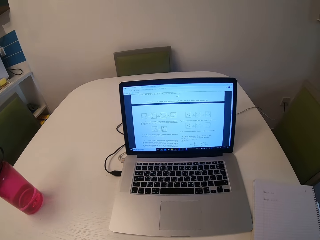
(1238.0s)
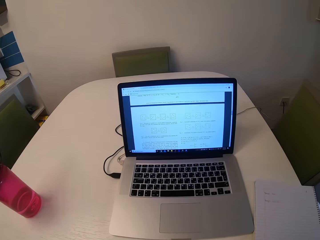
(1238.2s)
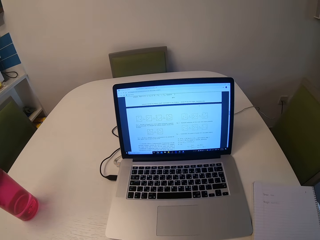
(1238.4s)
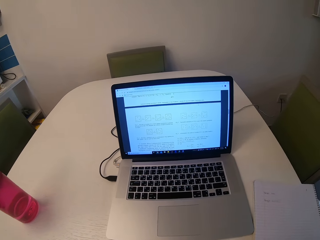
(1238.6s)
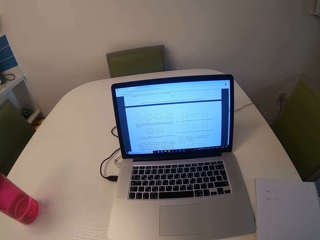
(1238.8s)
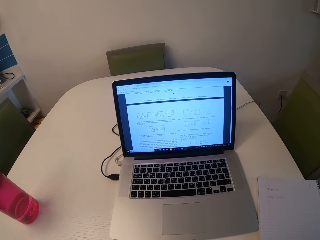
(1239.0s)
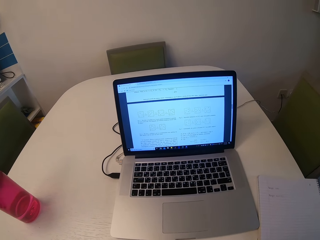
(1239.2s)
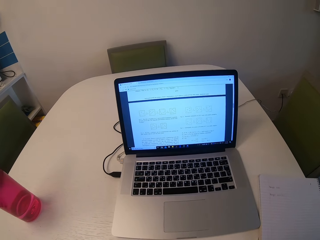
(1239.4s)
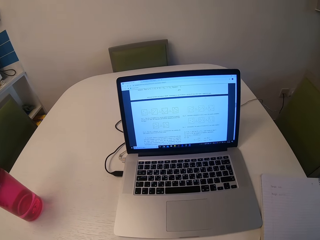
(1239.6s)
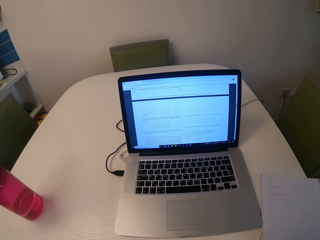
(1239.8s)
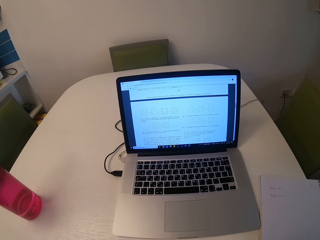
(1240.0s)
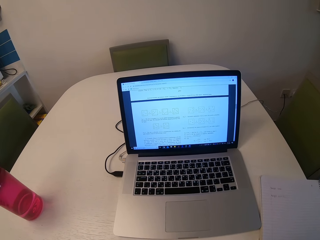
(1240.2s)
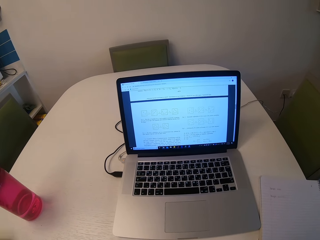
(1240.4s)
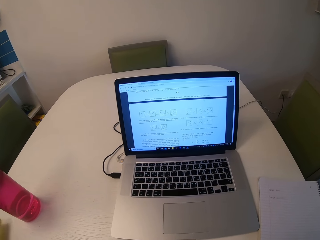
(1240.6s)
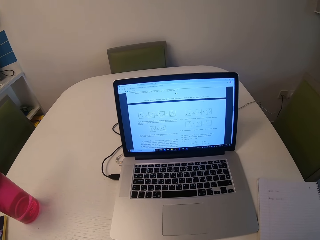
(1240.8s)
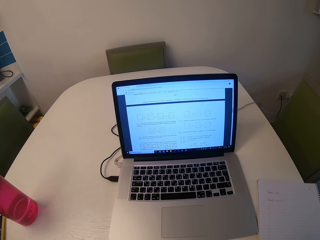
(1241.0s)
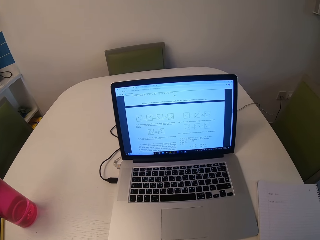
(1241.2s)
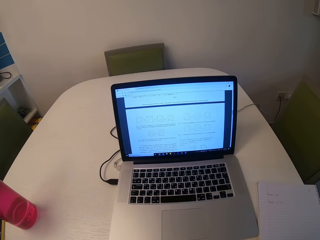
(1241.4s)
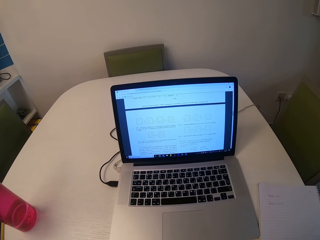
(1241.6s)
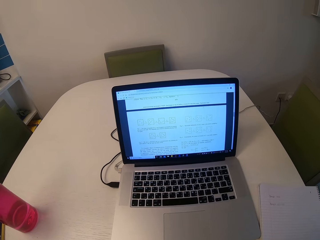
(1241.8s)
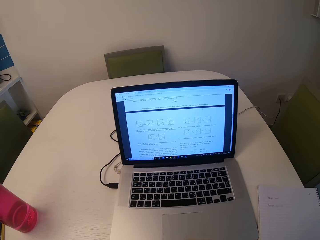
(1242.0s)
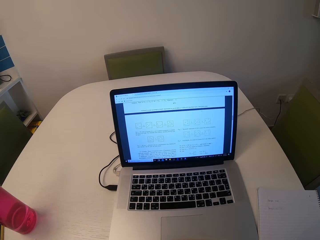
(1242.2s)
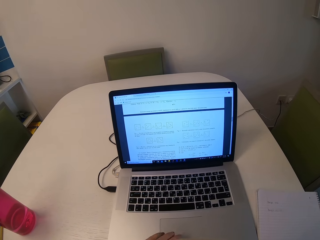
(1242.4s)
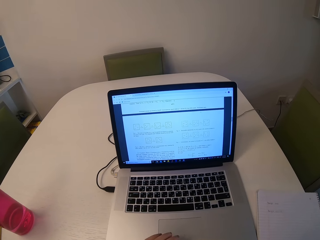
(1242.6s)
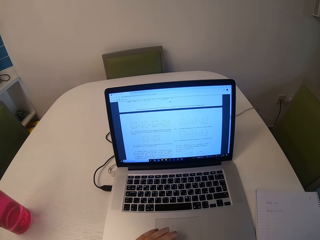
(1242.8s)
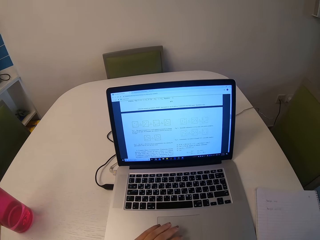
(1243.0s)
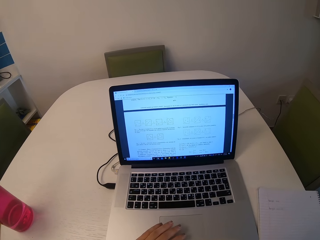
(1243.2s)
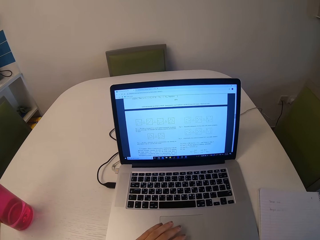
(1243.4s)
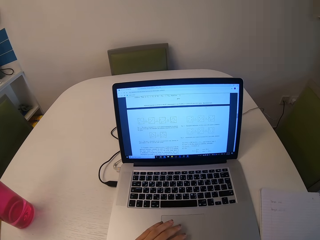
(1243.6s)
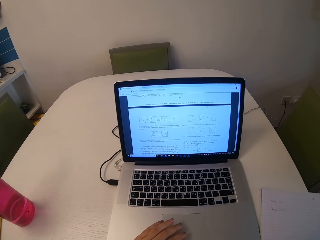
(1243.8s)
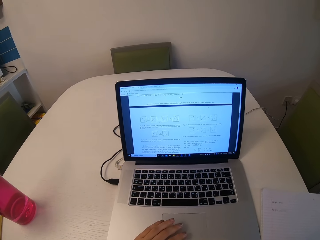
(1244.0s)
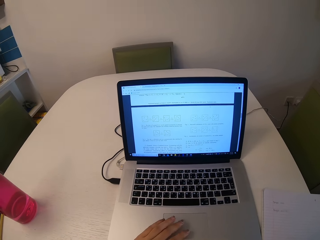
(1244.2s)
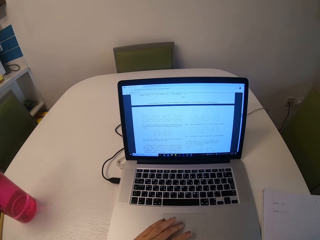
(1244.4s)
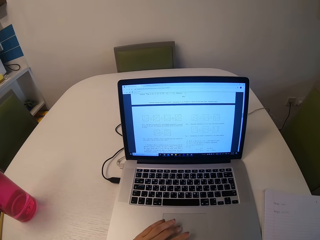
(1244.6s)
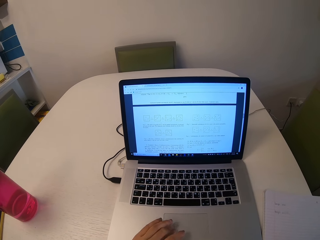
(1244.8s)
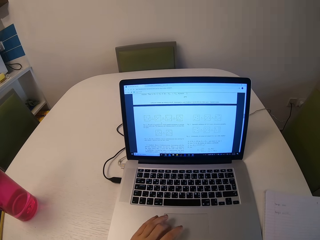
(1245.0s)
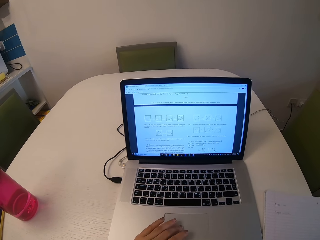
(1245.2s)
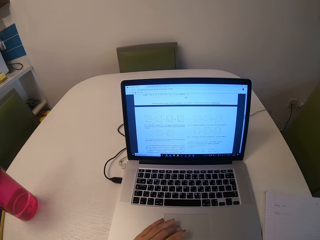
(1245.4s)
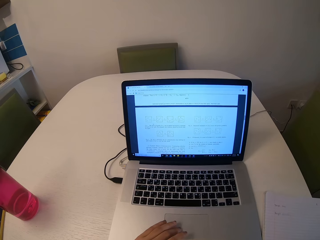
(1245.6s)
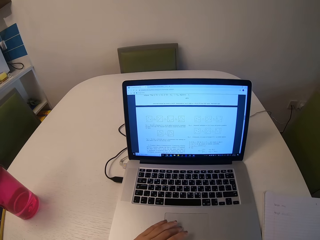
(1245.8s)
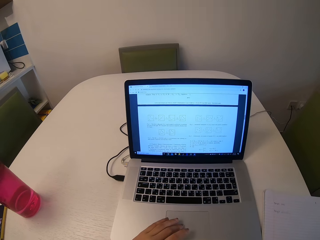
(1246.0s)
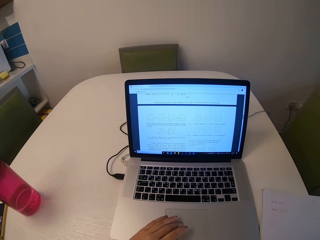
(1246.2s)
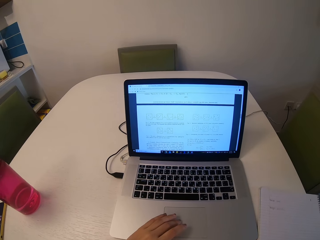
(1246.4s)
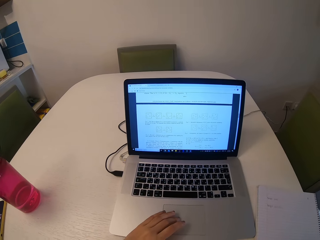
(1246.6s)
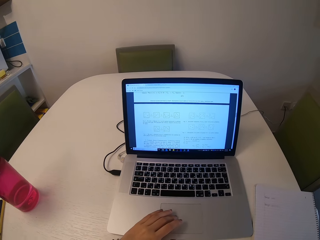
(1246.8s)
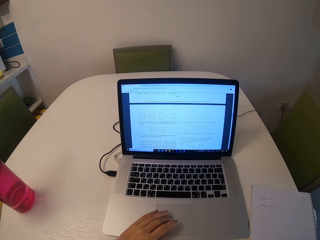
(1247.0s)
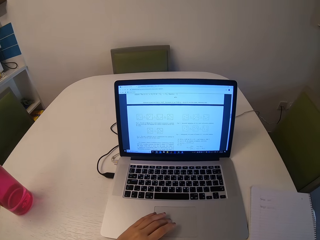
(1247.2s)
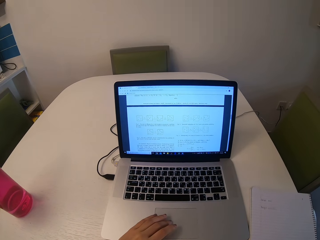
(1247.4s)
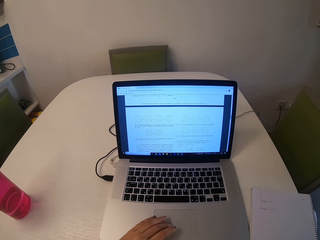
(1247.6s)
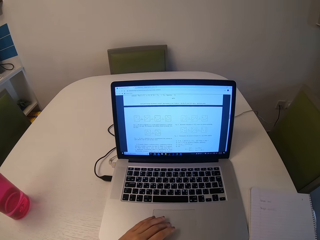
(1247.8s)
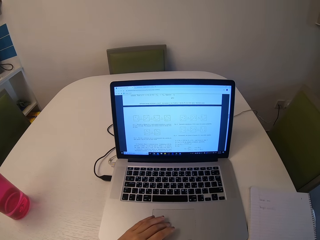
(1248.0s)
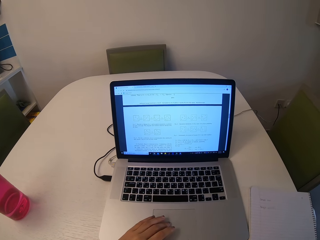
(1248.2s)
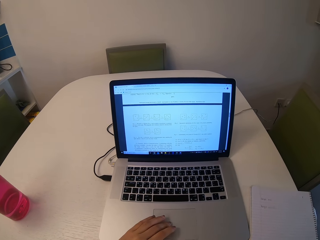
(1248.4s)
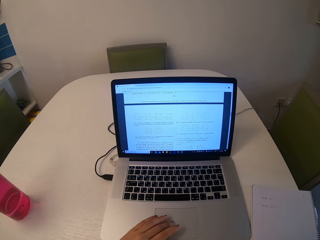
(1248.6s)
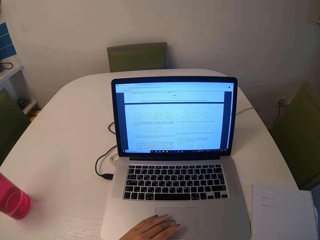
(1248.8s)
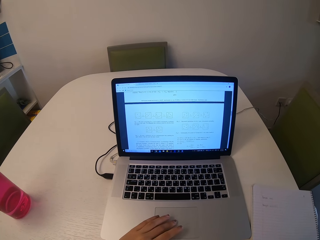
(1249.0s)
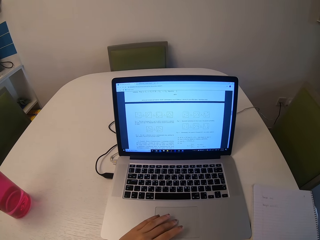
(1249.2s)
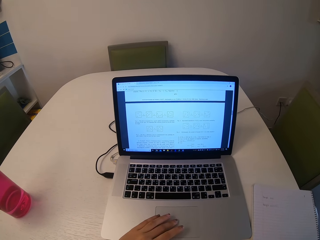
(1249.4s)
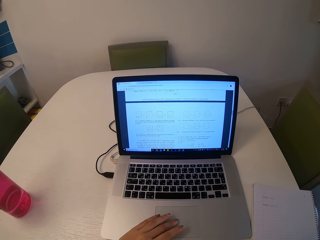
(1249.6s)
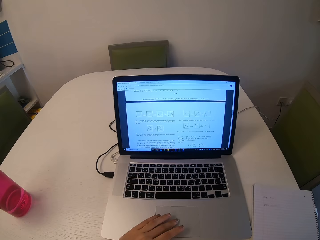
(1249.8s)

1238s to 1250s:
The camera wearer scrolls on the document with her fingers on the touchpad.

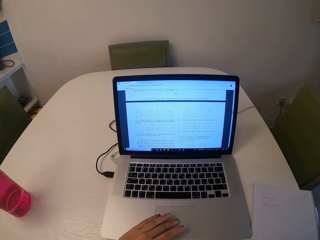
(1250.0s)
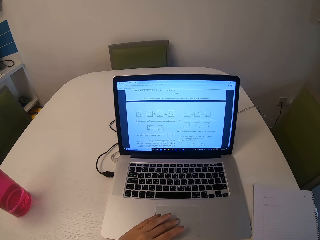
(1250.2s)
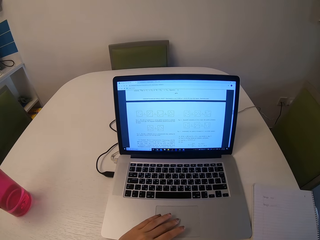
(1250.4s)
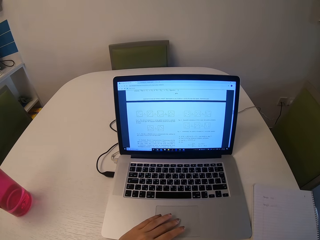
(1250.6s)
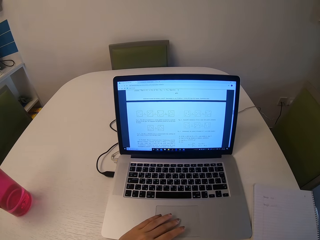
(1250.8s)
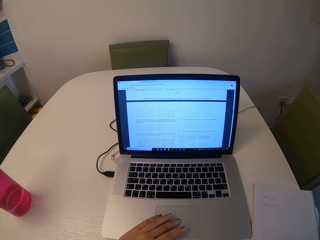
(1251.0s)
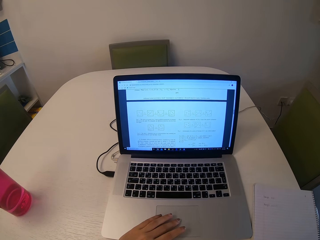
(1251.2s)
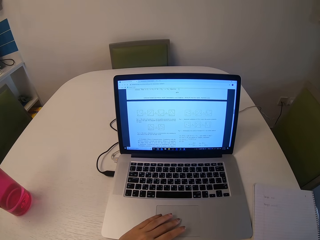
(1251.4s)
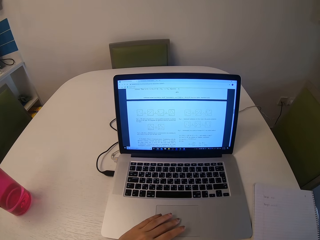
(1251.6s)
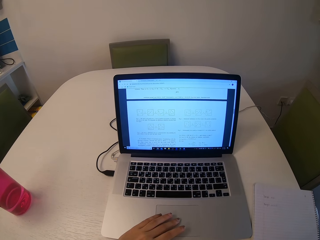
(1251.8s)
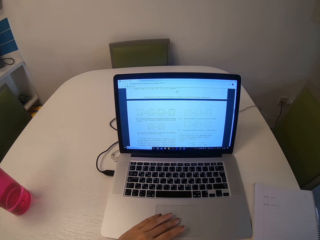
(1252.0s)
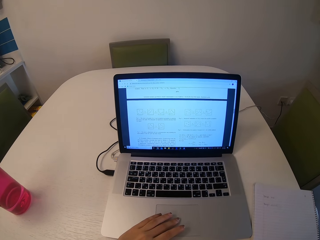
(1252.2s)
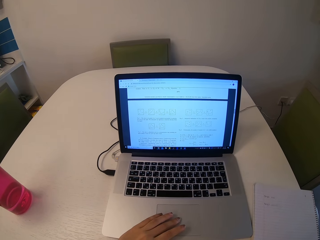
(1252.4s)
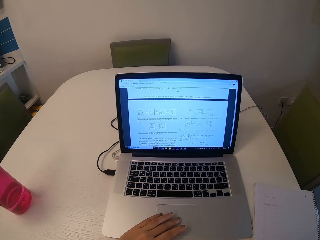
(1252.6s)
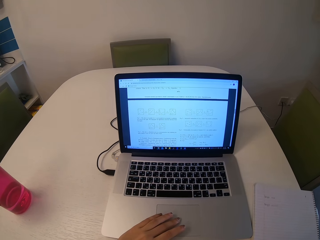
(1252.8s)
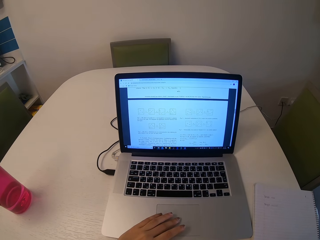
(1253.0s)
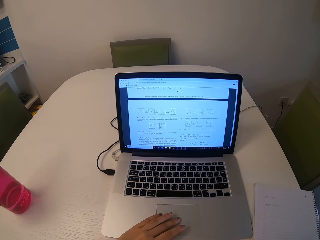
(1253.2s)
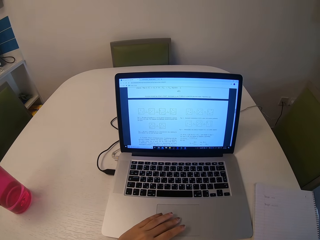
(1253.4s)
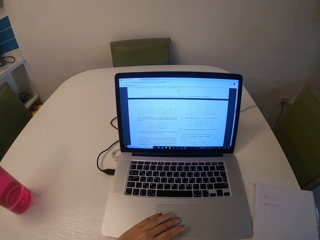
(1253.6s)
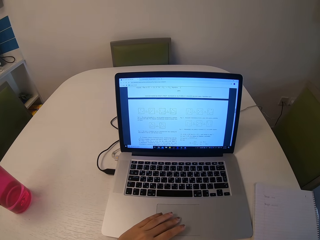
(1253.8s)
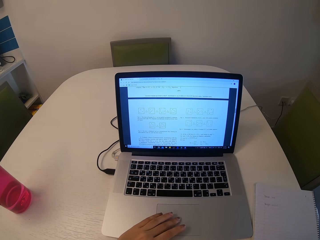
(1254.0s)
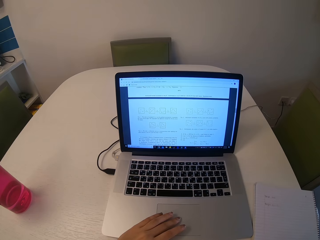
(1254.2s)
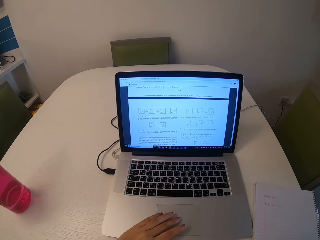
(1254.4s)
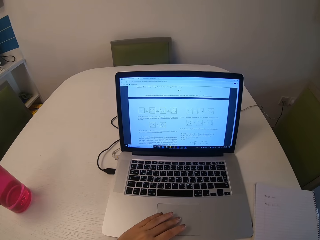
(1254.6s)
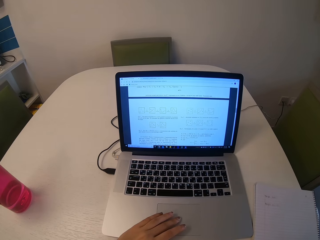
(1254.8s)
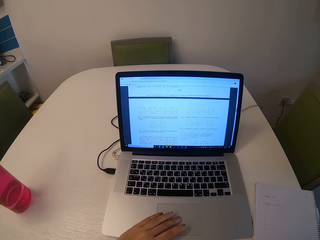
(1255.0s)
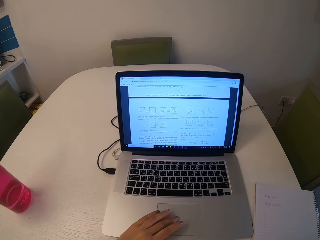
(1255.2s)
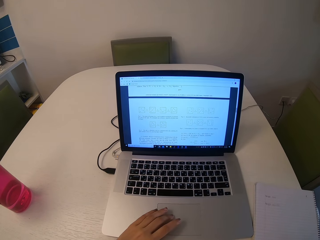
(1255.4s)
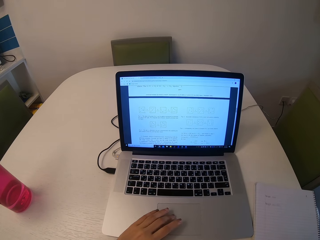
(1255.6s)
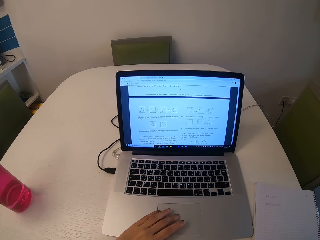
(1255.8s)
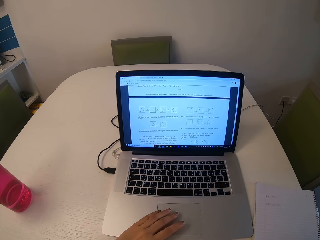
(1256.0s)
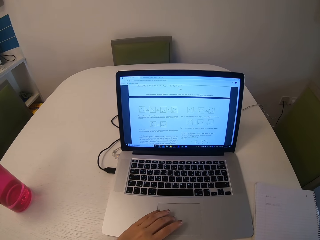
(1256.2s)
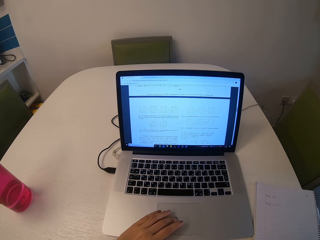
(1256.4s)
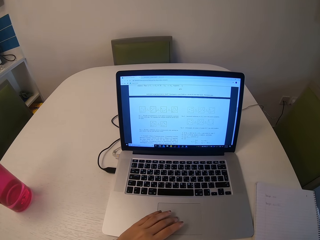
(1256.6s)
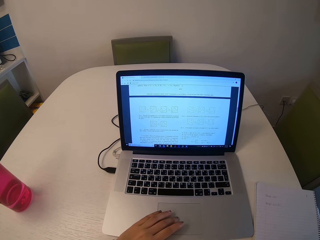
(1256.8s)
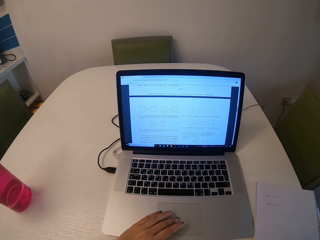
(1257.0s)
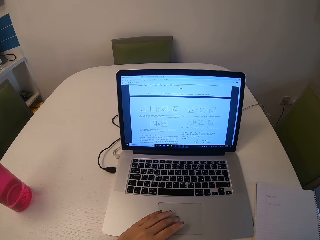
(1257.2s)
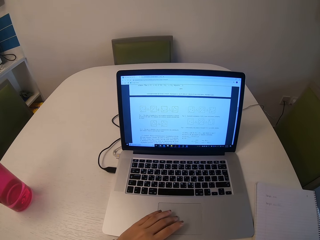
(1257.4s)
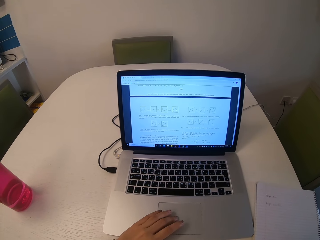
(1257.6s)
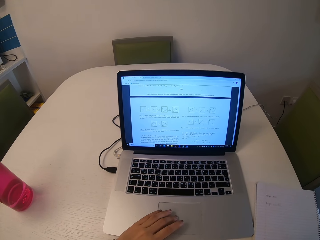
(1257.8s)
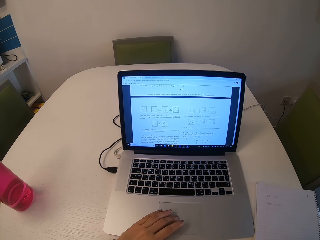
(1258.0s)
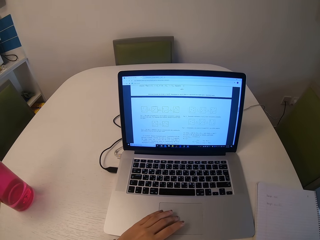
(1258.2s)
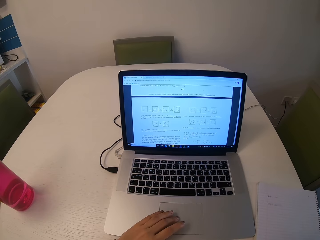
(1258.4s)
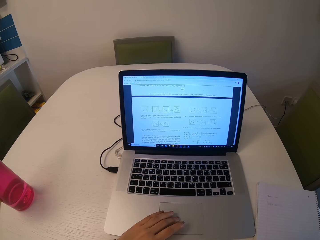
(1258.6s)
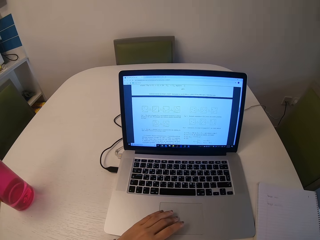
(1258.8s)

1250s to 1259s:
The camera wearer reads through the document on the laptop.
